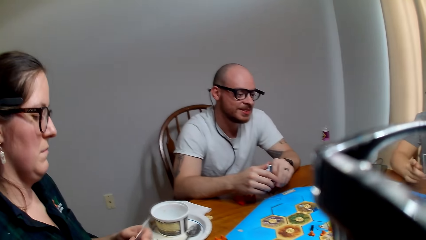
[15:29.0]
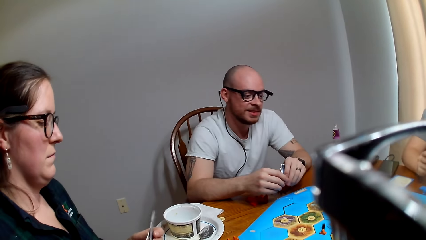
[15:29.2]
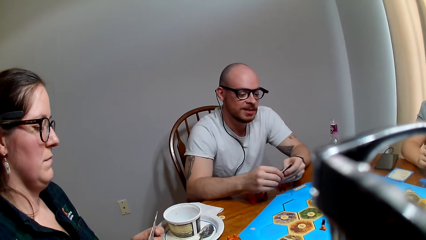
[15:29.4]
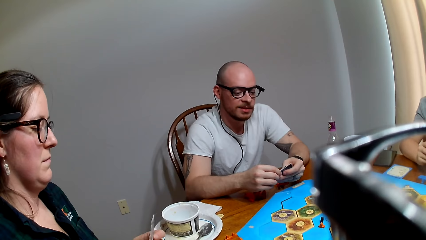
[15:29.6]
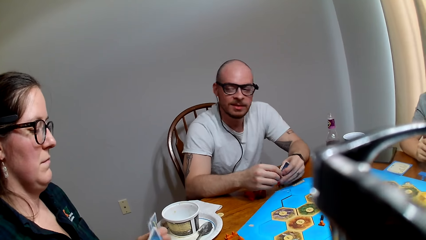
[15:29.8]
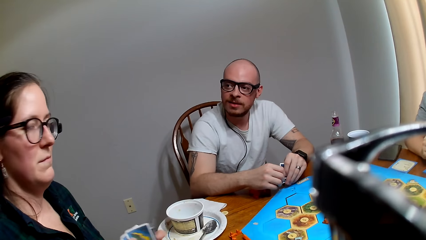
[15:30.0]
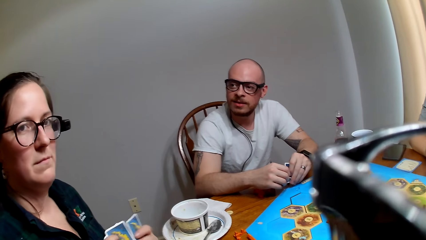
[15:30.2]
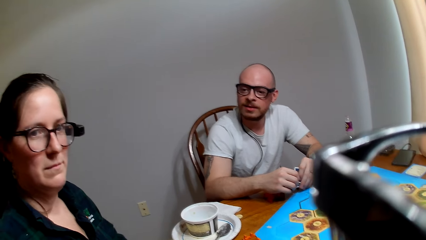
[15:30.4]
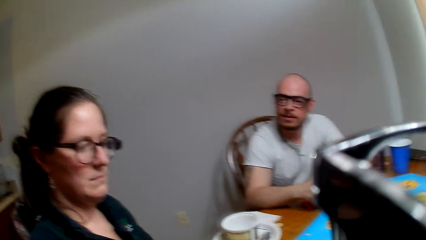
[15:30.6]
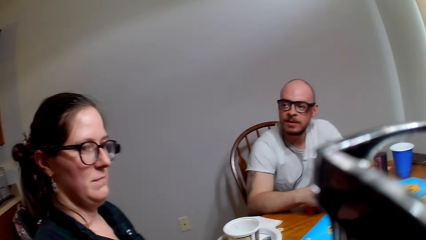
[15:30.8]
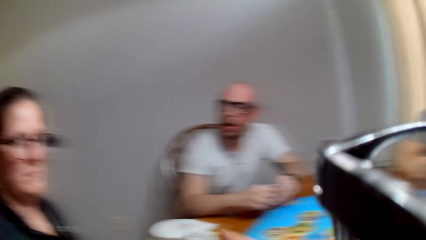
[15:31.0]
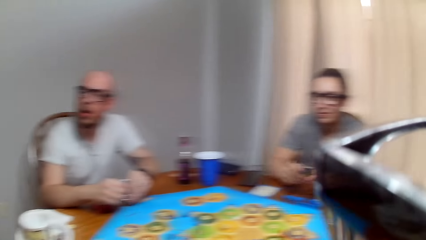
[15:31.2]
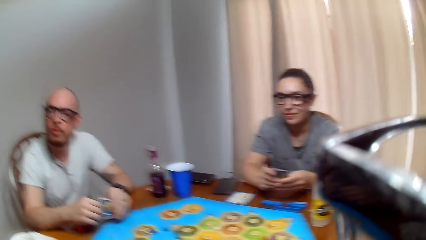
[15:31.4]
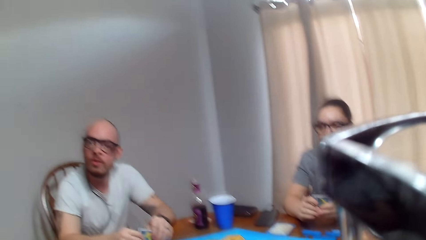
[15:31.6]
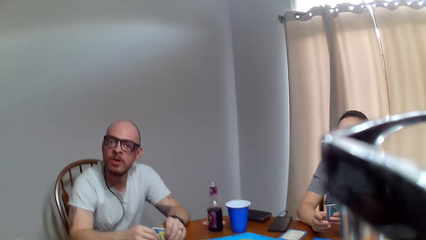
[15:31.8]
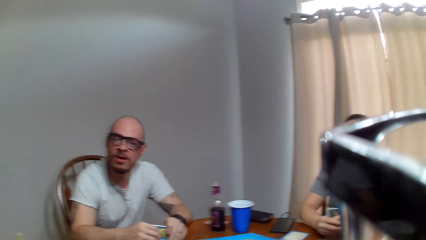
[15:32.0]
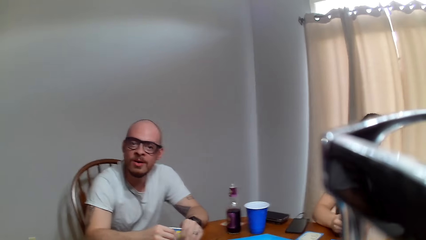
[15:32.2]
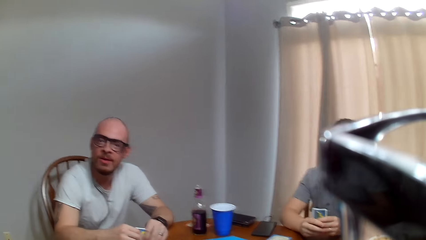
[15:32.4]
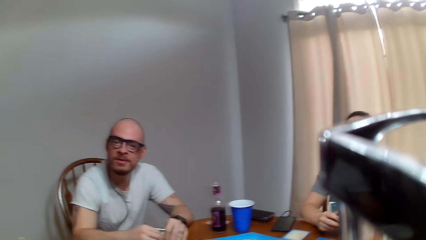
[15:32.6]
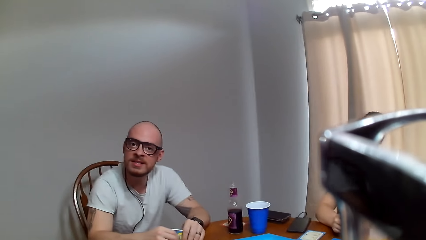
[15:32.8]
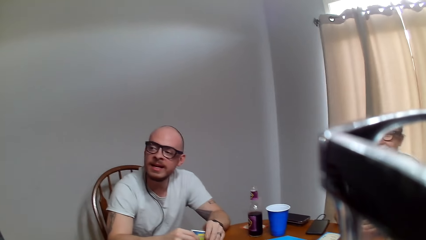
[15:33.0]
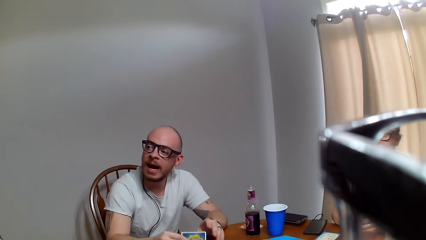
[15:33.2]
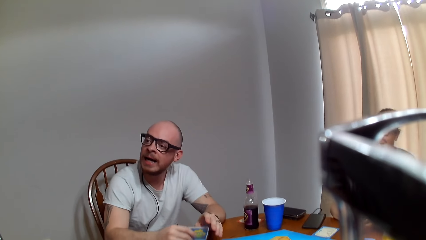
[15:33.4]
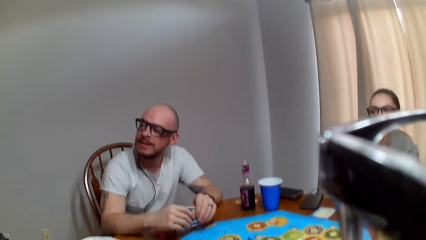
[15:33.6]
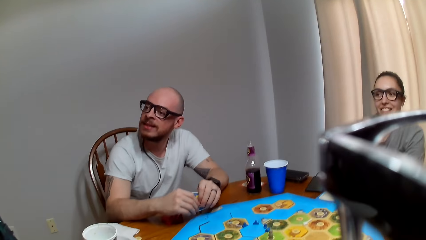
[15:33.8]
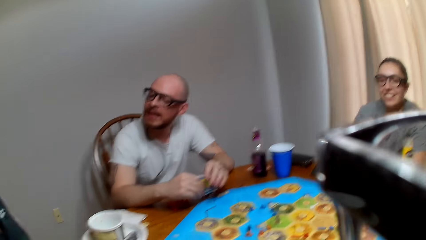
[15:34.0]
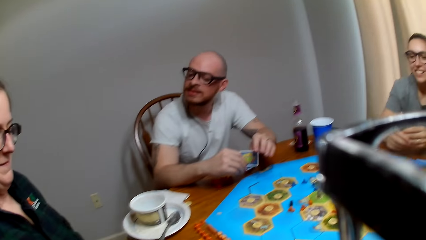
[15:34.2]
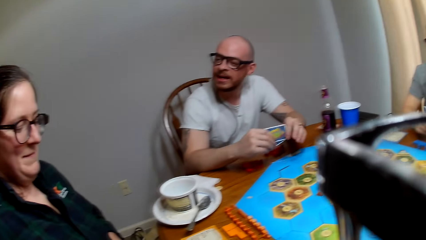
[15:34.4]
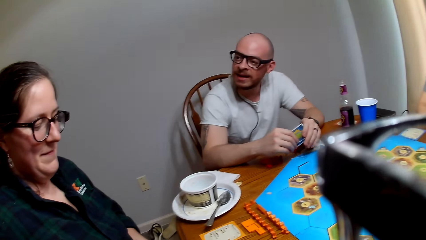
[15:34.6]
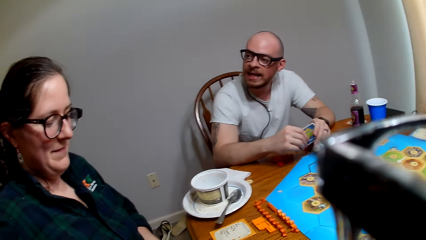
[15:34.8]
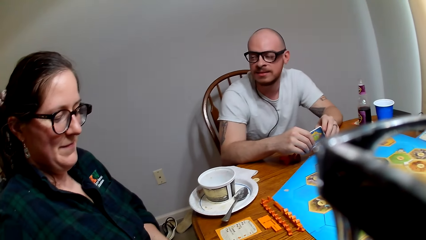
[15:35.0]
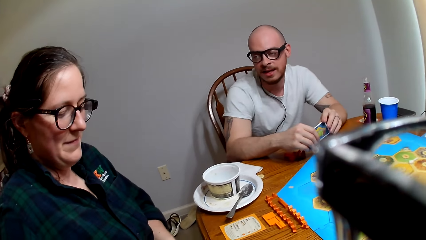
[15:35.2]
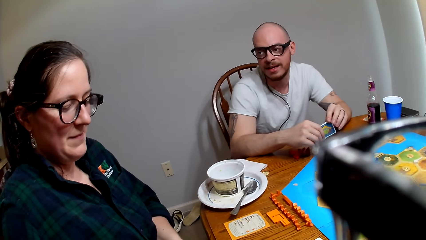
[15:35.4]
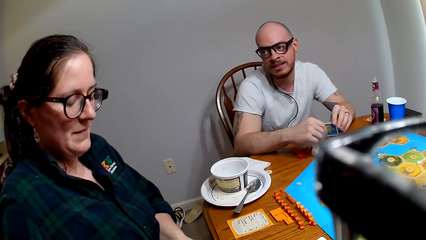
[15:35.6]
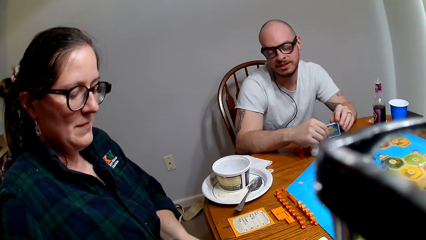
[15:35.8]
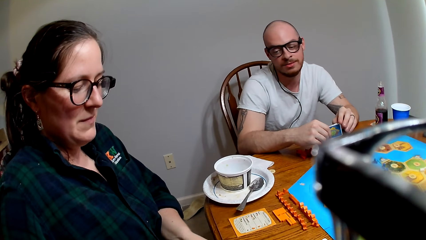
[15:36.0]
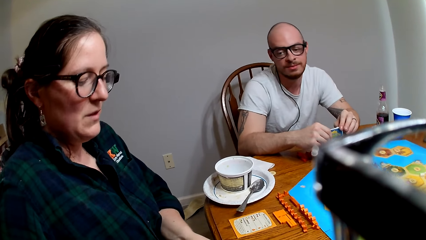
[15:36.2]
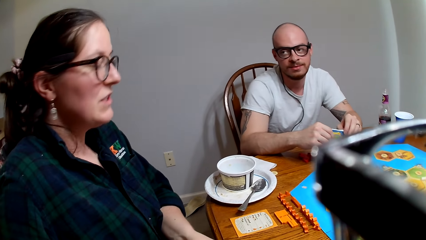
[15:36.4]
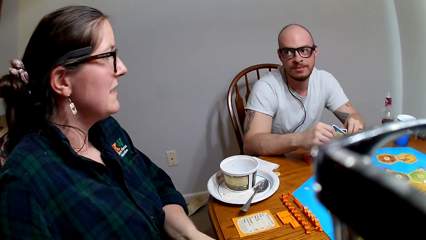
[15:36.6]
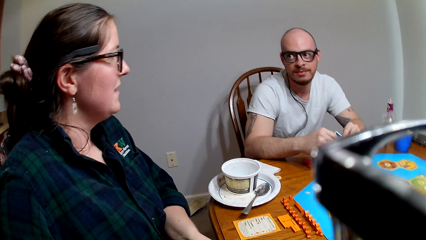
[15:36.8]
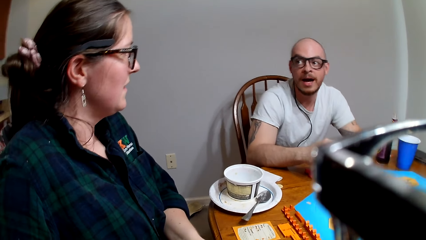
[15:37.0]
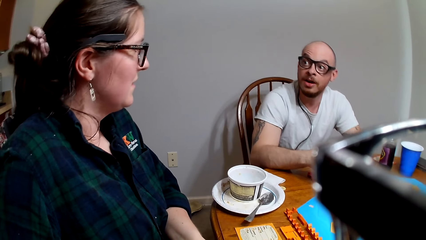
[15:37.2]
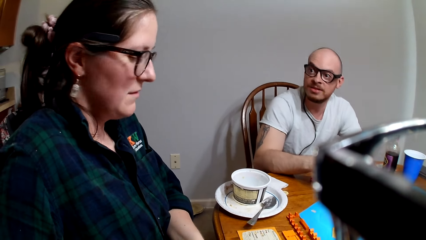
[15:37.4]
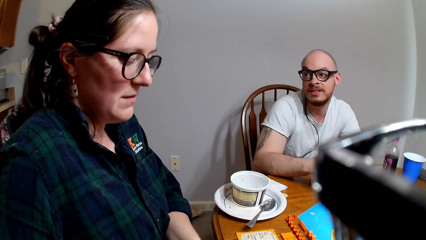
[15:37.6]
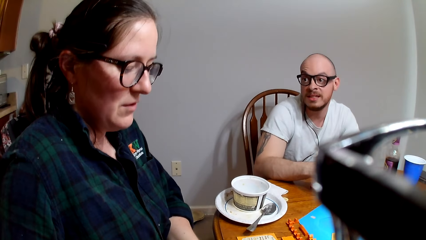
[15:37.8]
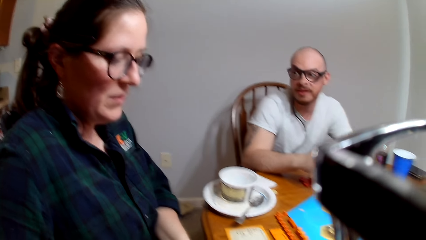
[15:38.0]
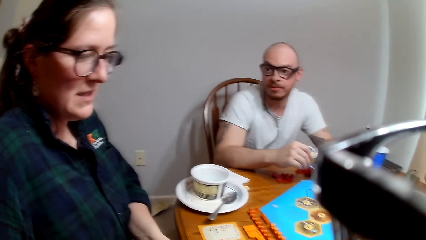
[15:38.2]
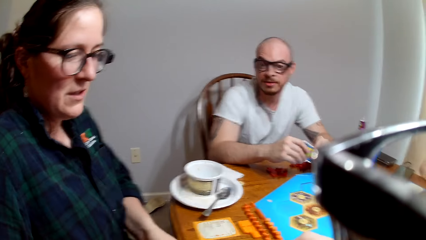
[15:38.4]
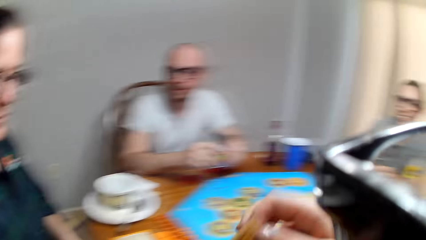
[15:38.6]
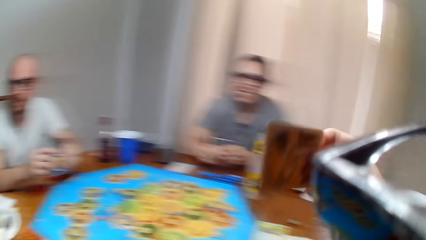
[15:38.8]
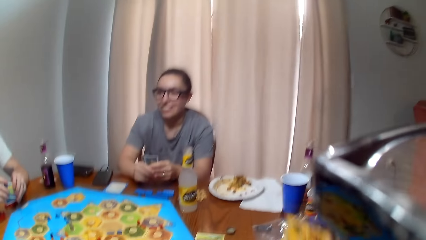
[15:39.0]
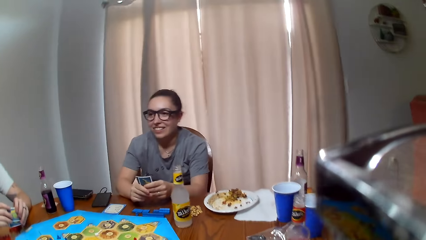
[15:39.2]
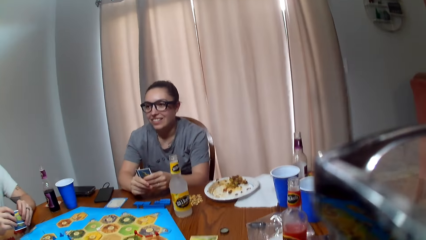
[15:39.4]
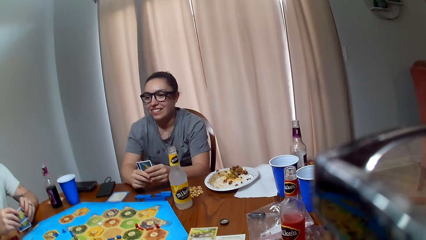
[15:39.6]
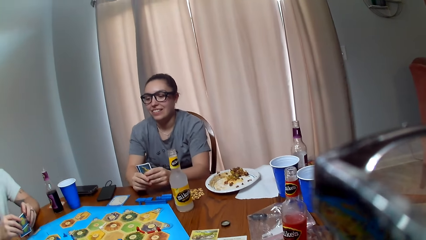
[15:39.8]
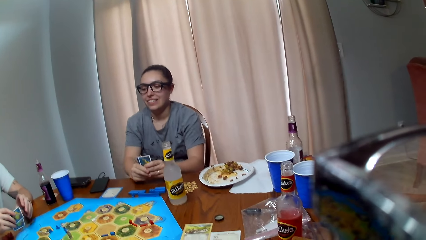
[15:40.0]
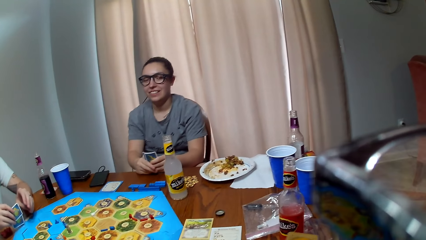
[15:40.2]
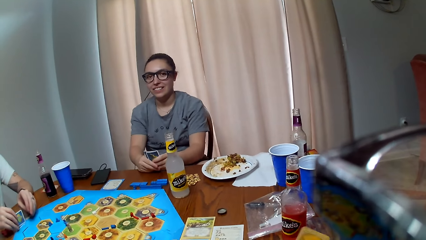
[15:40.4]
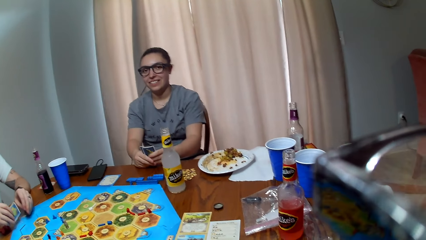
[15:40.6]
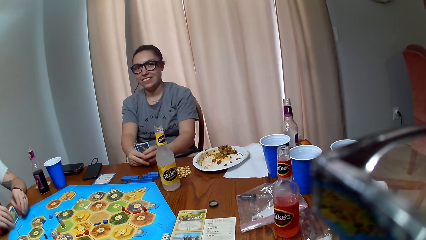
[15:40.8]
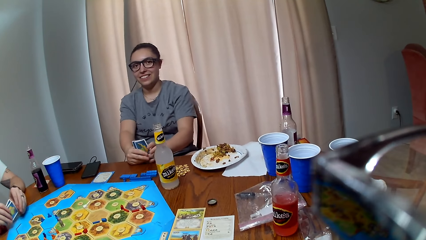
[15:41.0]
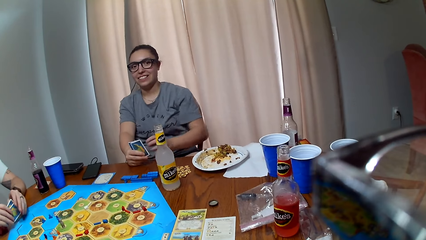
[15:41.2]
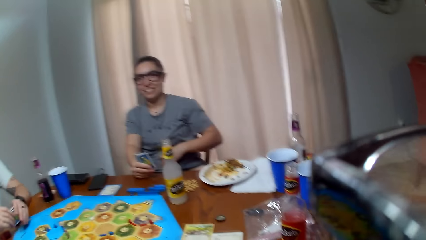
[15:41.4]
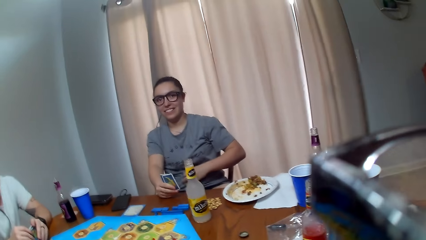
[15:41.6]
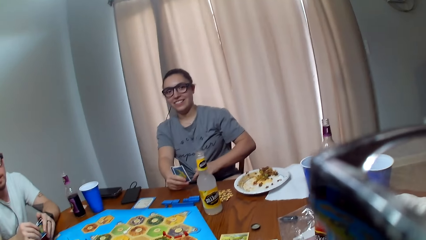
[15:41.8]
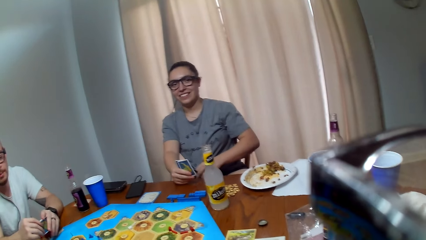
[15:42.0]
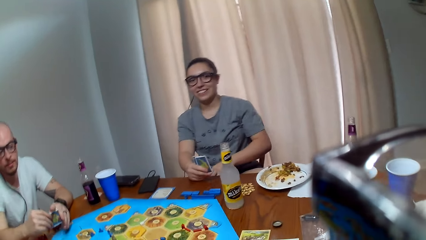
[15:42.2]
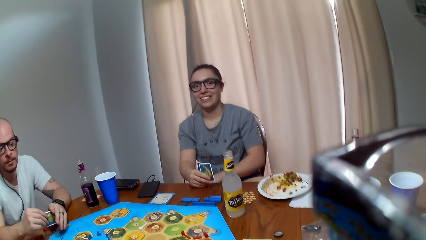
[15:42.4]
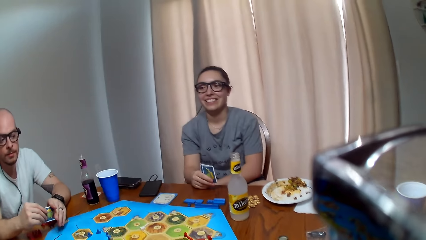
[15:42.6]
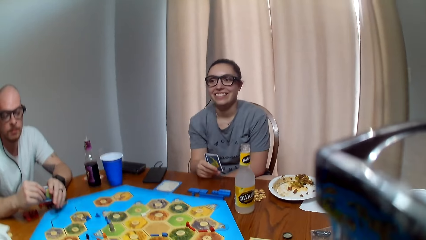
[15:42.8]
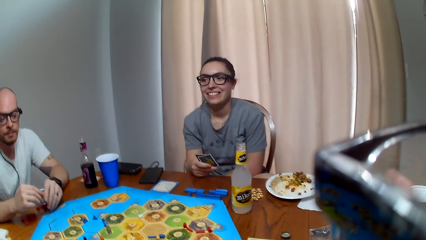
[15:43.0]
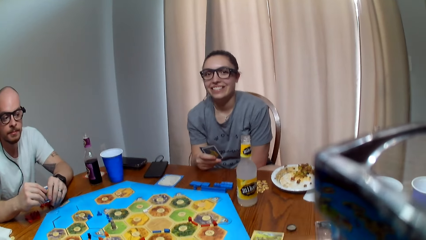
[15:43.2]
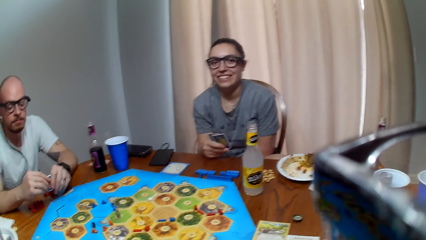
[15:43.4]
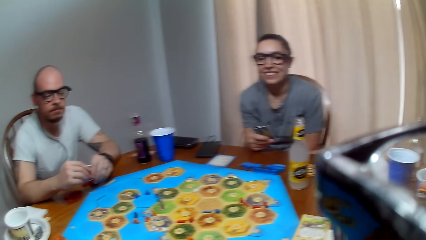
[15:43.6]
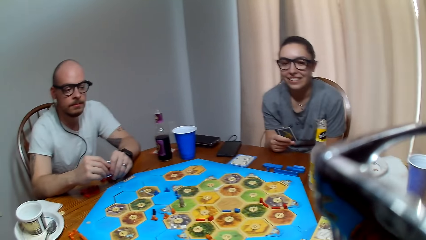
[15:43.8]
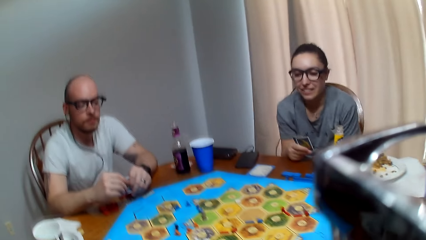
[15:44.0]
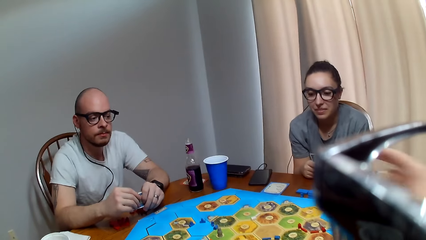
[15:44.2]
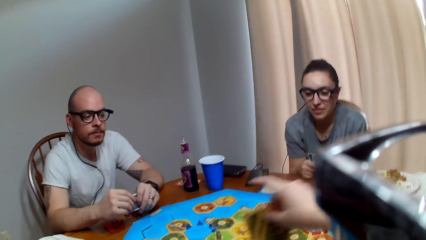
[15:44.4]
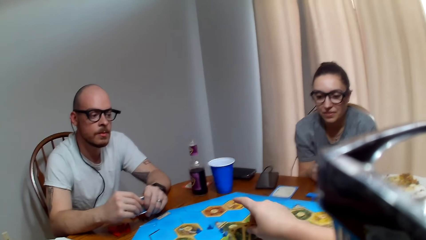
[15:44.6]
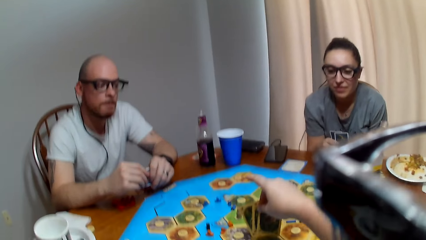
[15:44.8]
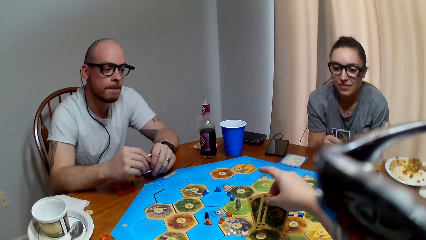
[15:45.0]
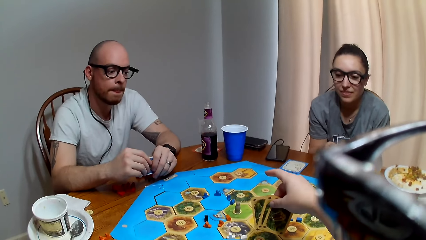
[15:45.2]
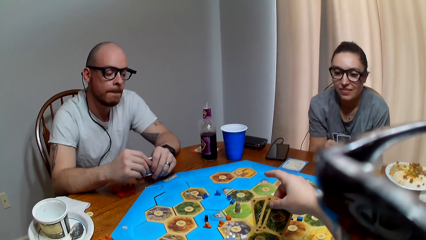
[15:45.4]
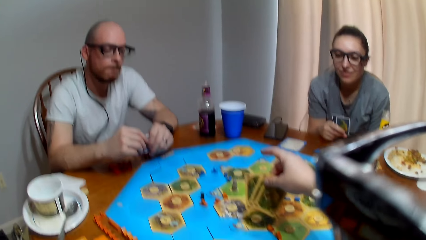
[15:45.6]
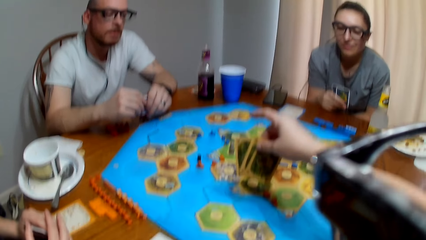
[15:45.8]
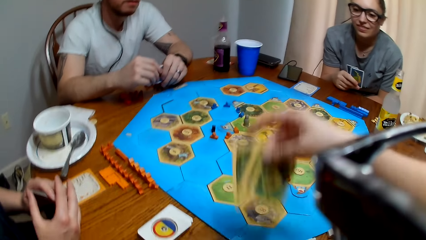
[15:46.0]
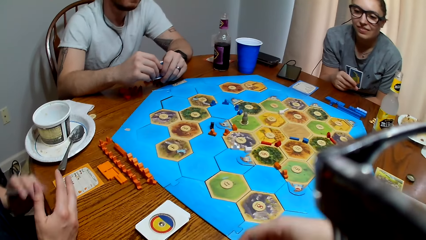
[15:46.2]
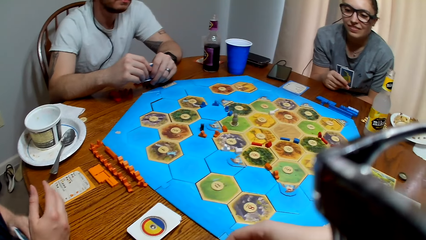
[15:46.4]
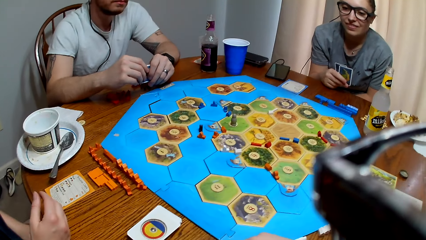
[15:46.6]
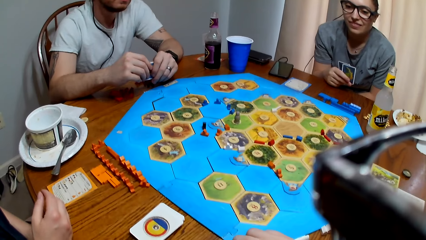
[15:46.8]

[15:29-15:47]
A man responds to a woman. The camera wearer talks to another woman. A woman organizes her cards. The second woman looks at the camera wearer. The man talks to the second woman. The camera wearer speaks to the man. The second woman speaks to the man. The man responds to the second woman. The second woman speaks to the camera wearer. The camera wearer turns around. The first woman stares at the camera wearer. The man taps the cards on the table. The camera wearer makes a sound. The first woman pulls down her shirt. The camera wearer talks to the man.
